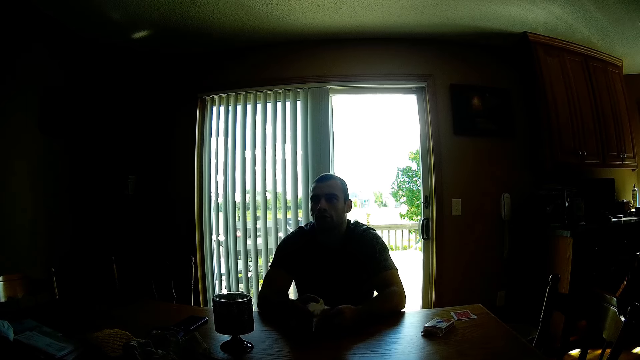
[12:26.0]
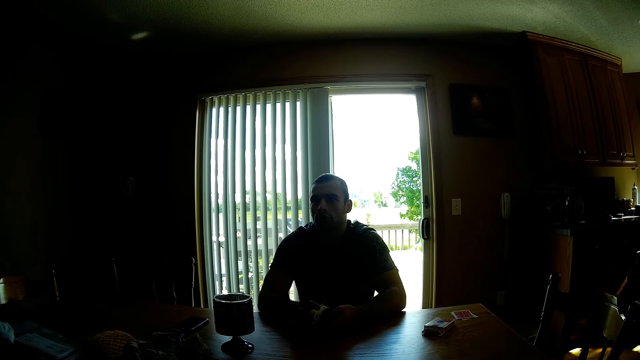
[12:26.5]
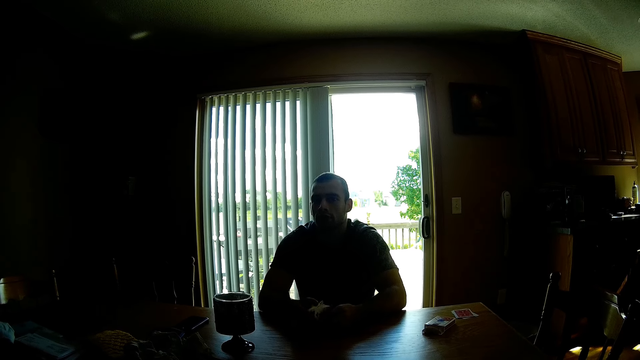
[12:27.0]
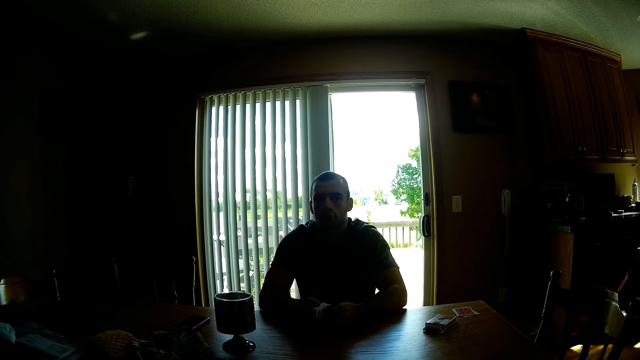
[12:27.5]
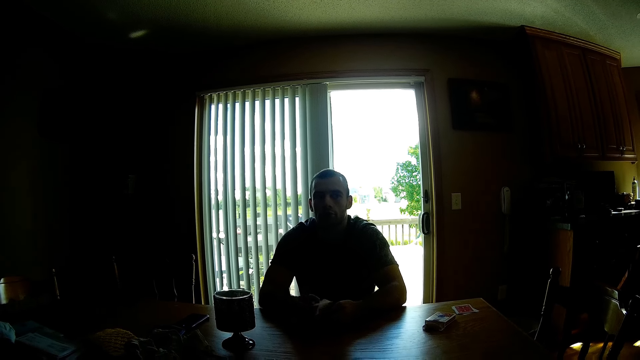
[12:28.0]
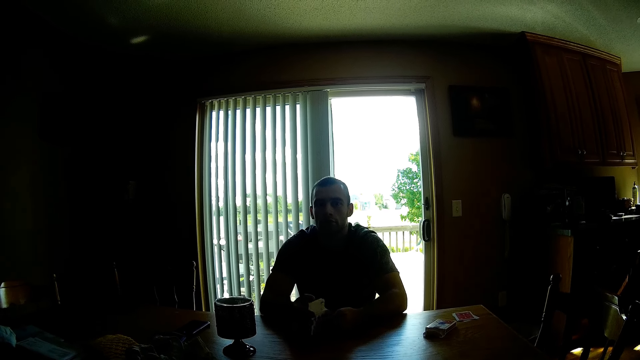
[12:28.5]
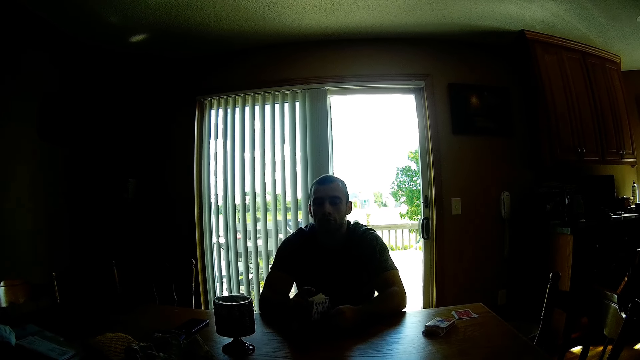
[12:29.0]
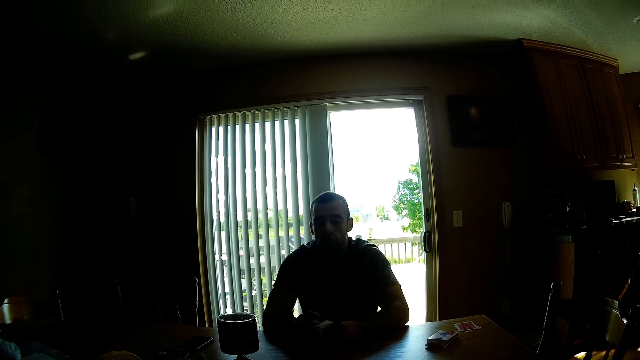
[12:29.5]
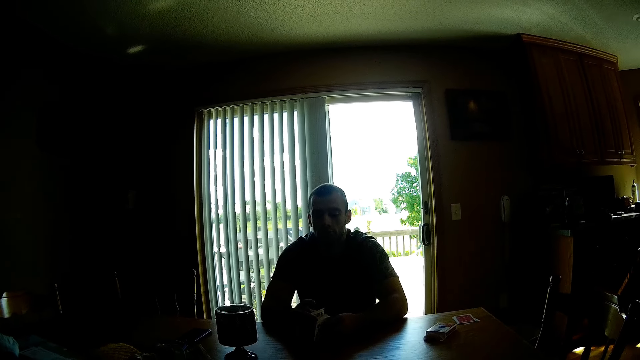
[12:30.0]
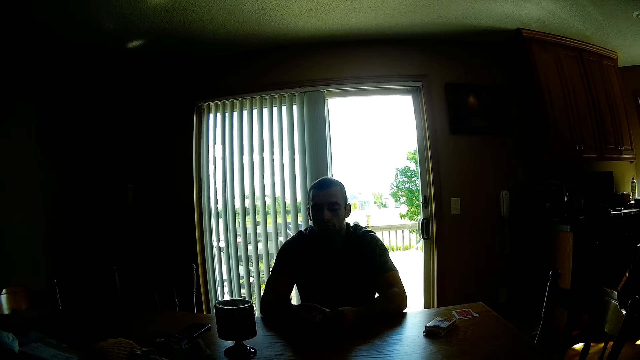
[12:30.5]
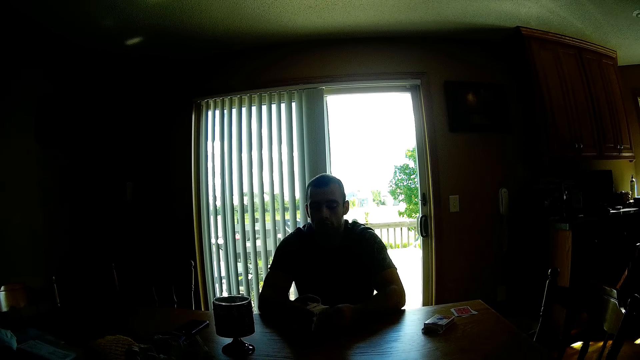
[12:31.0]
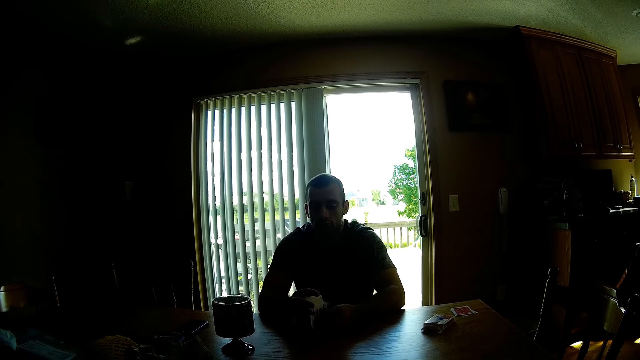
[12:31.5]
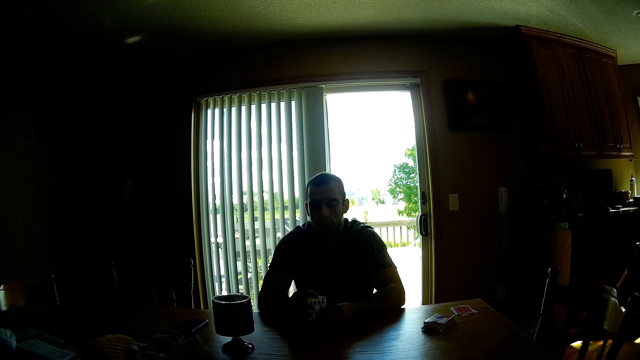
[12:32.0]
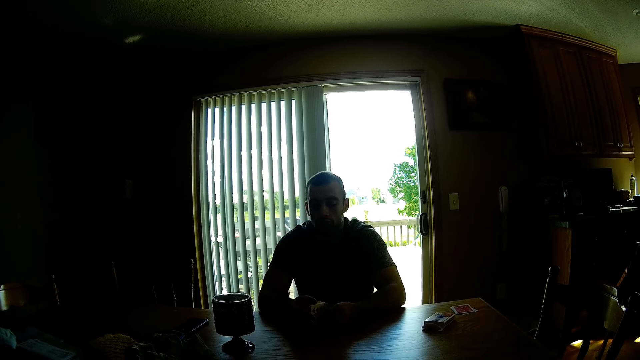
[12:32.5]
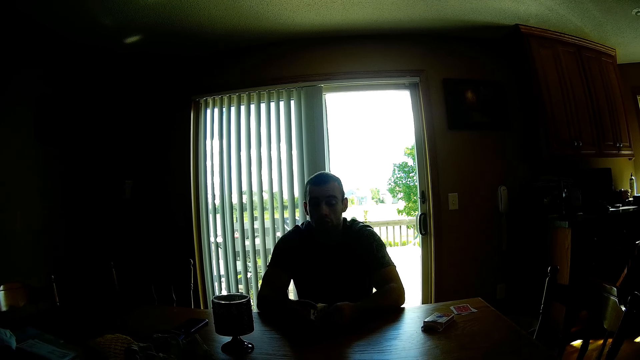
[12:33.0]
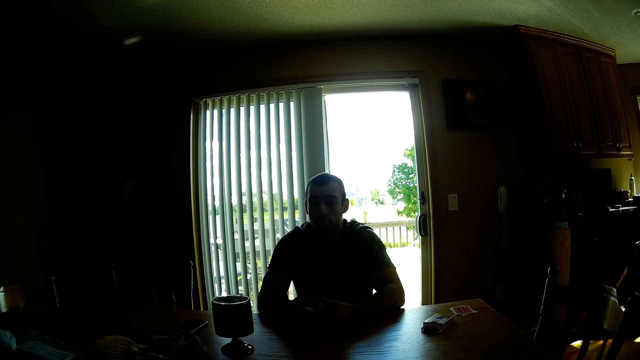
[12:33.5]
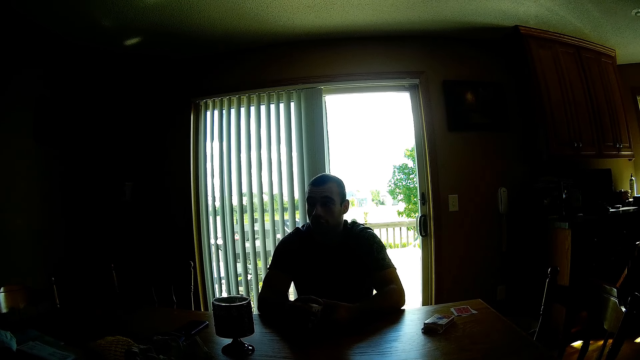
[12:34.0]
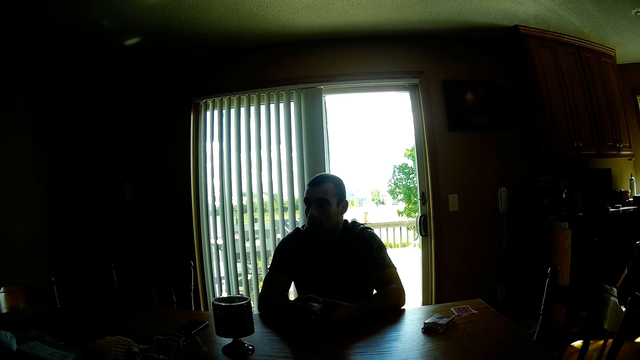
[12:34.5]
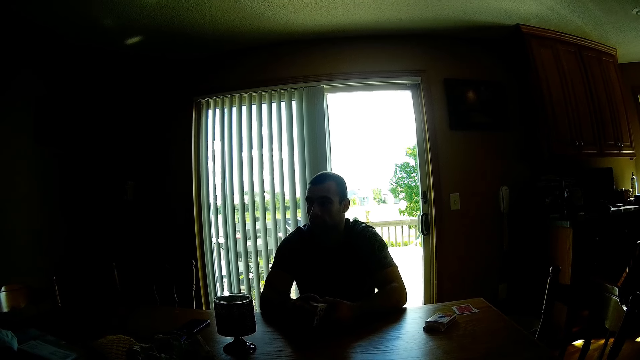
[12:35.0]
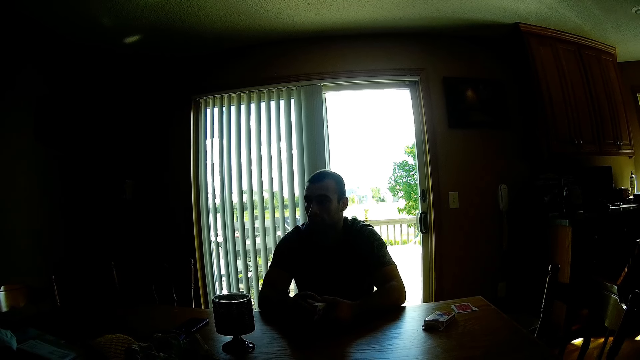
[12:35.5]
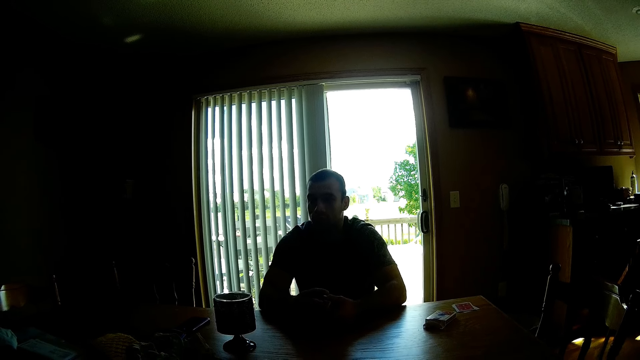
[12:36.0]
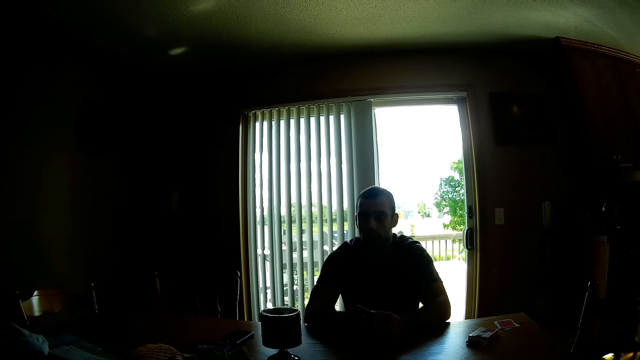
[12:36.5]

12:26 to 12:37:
The camera wearer responds to the man.

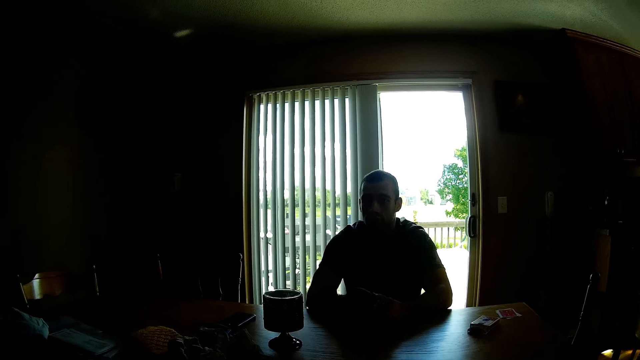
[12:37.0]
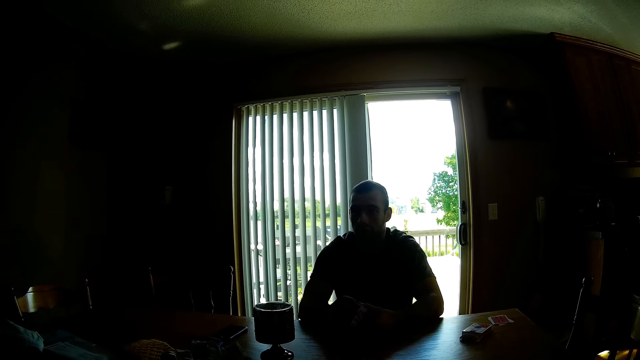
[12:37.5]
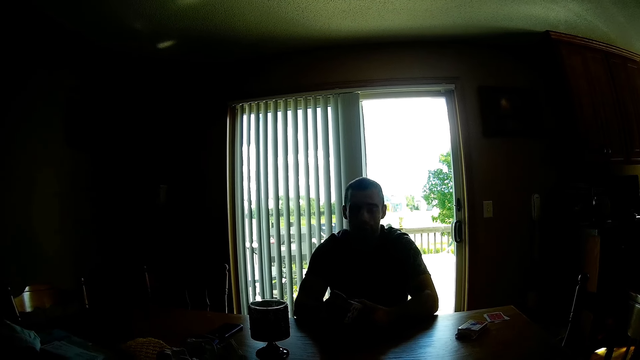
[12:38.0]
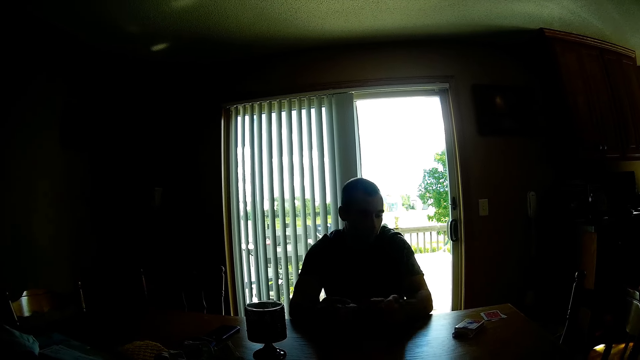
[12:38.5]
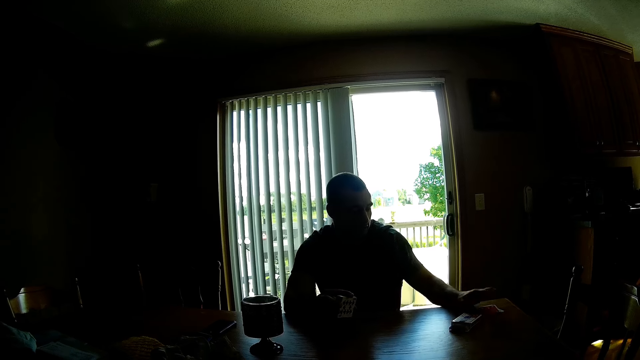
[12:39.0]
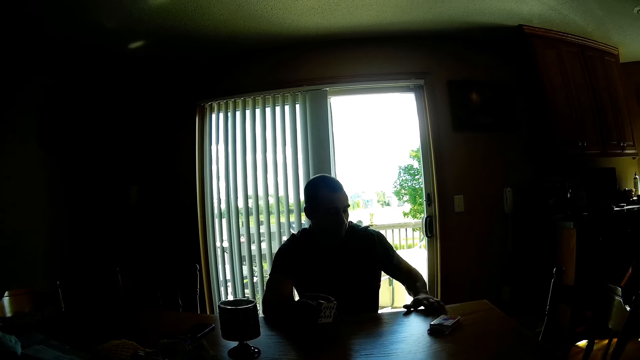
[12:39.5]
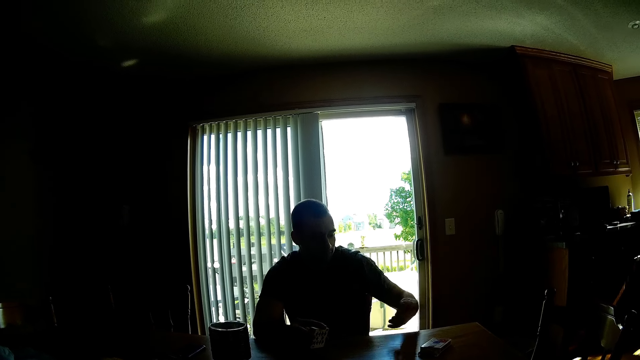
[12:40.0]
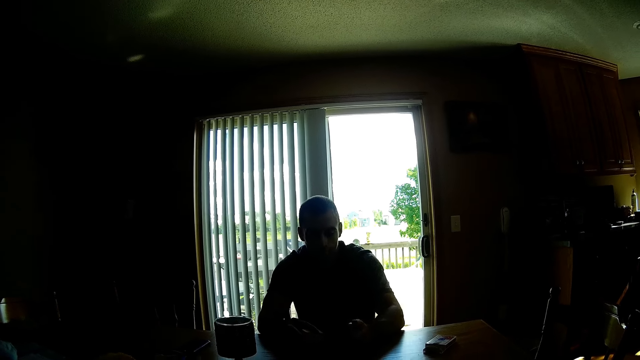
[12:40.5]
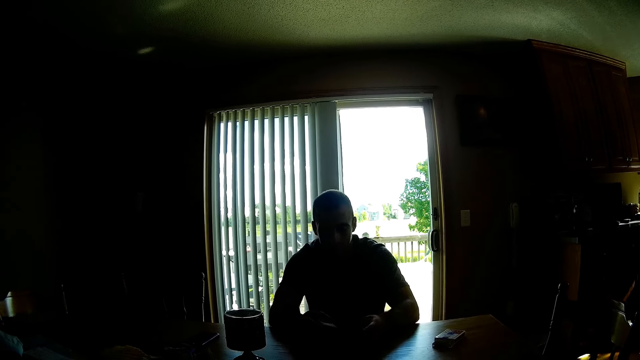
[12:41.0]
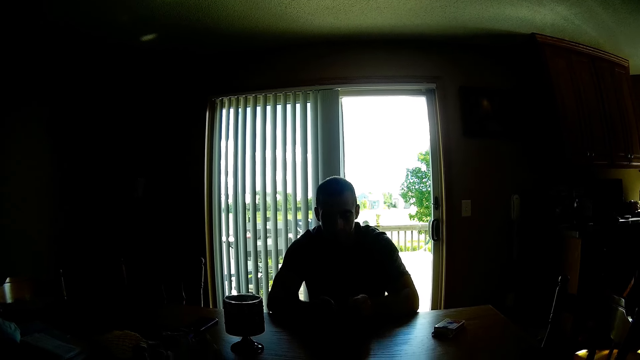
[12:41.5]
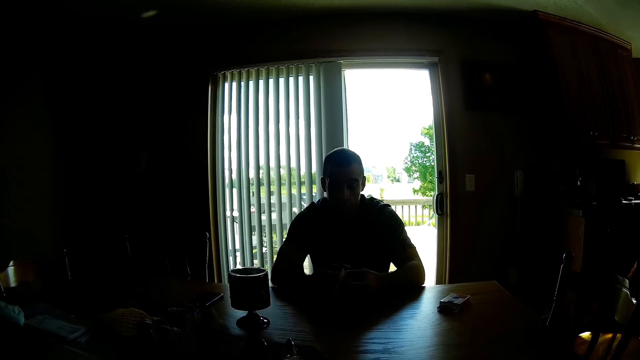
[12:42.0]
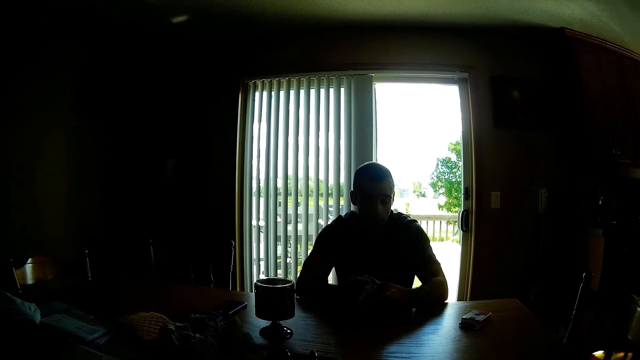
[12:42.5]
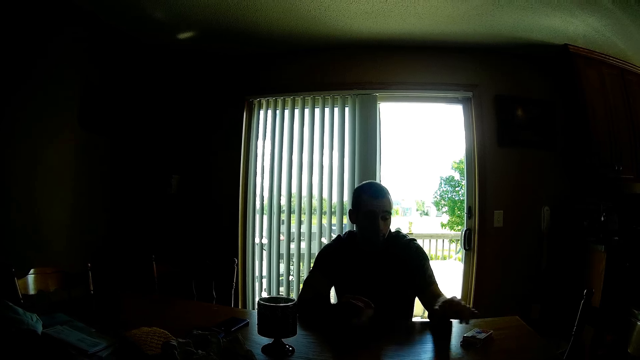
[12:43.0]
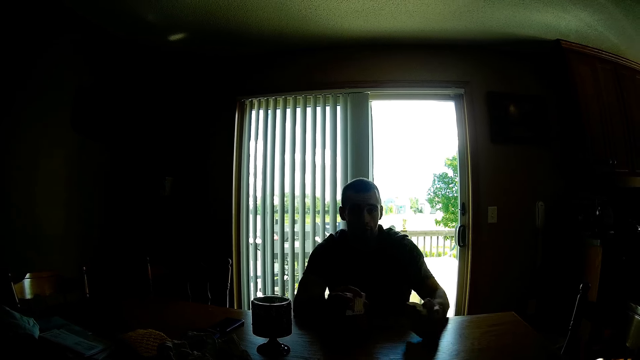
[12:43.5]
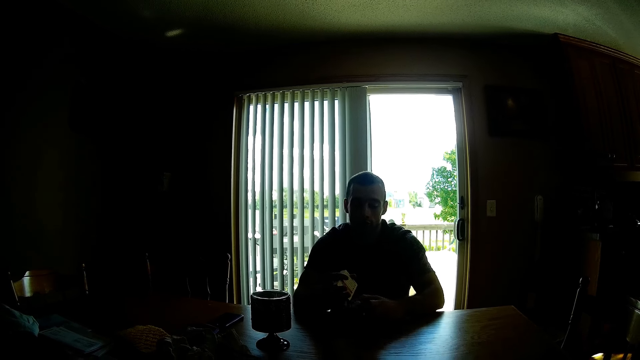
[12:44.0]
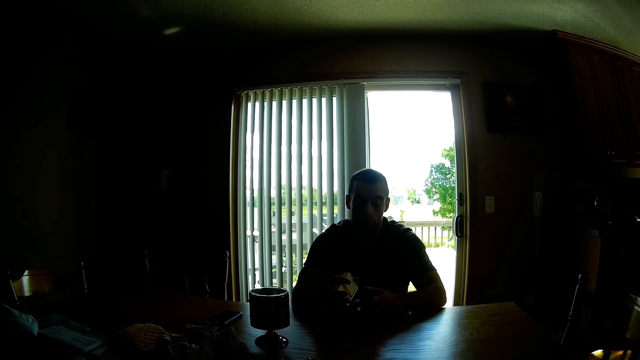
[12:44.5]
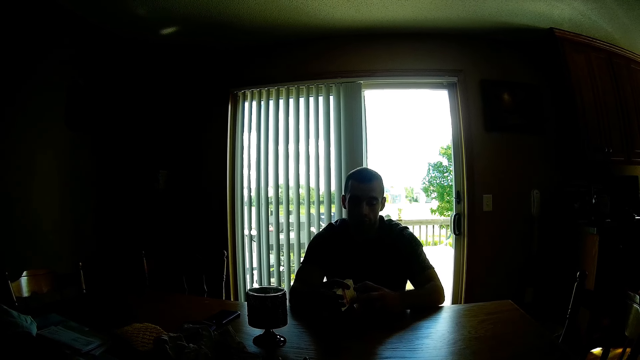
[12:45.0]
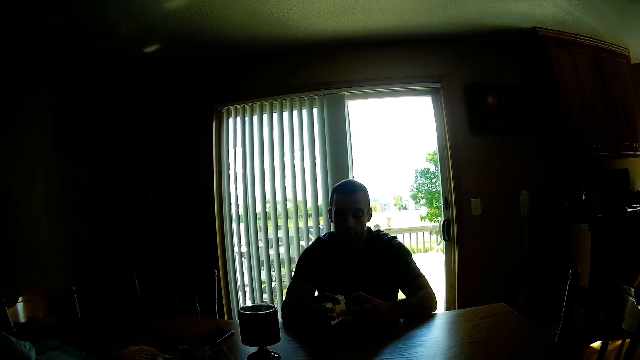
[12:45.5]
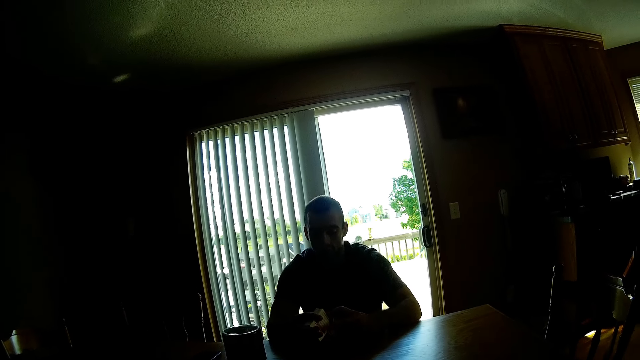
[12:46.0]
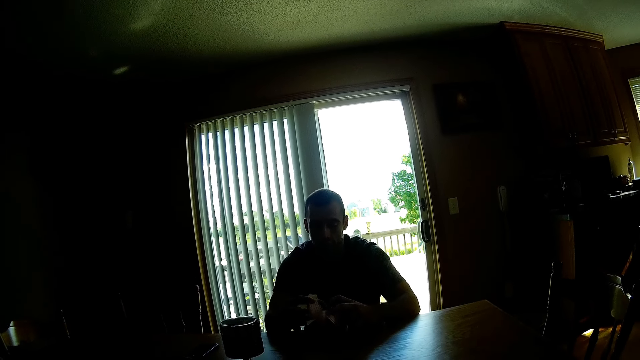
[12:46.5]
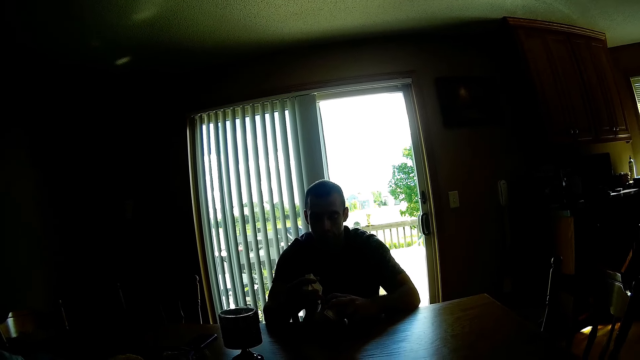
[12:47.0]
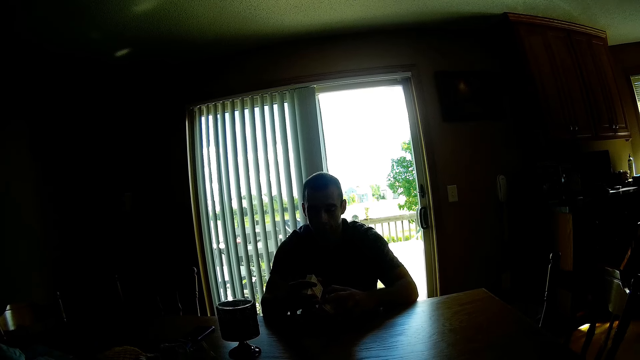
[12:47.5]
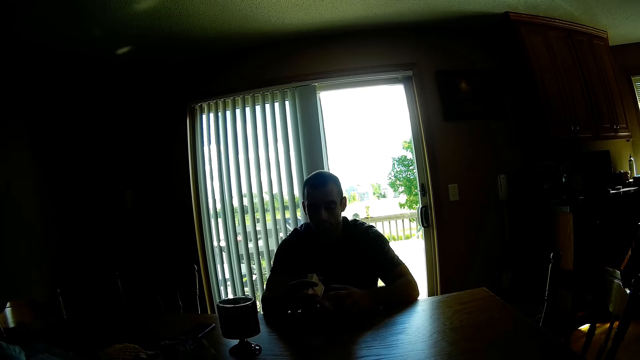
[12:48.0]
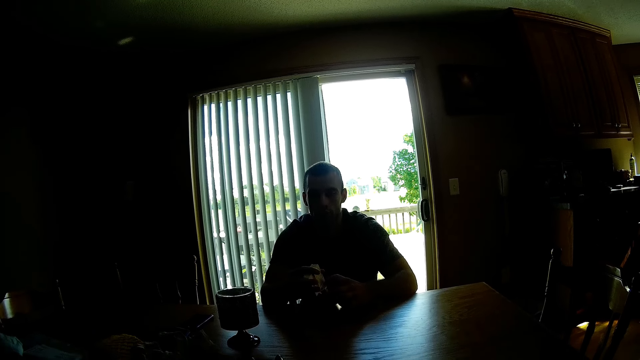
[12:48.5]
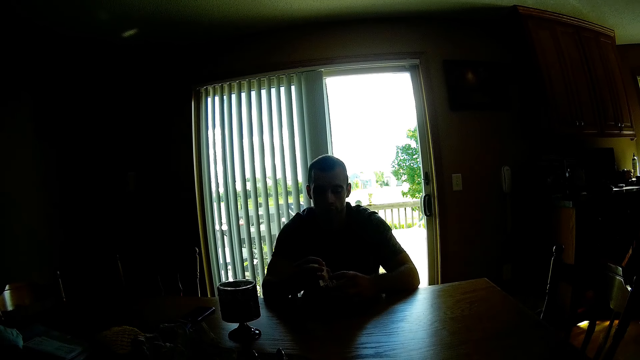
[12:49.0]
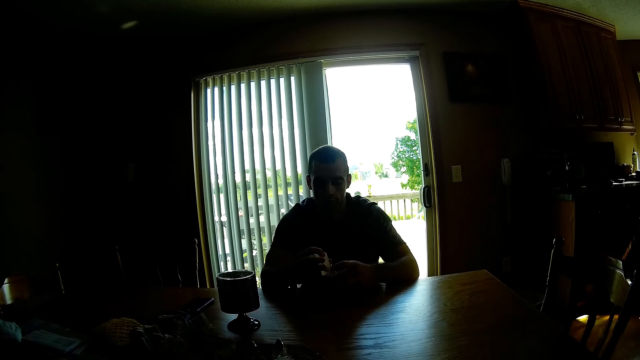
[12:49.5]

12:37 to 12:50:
The camera wearer picks up cards on the table. The man moves the other cards on the table with his left hand. The man reshuffles the cards on his hands and takes the box of cards on the table. The camera wearer picks up the cards on the table. They talk to the man in the house. They respond to the man.
